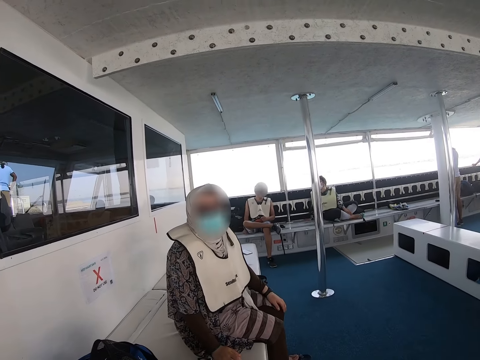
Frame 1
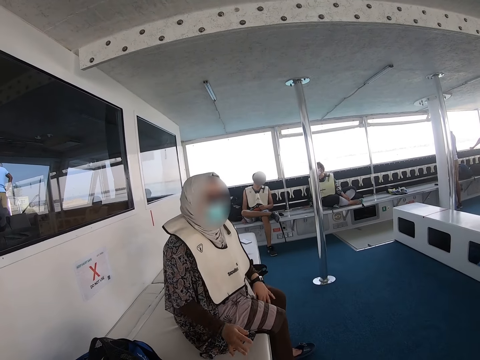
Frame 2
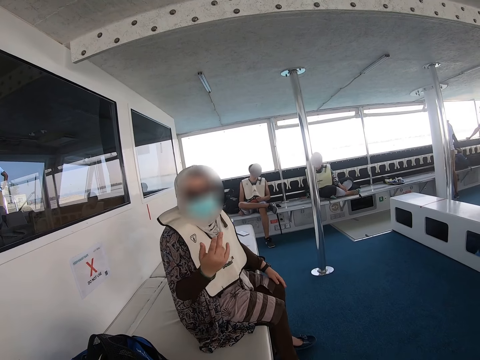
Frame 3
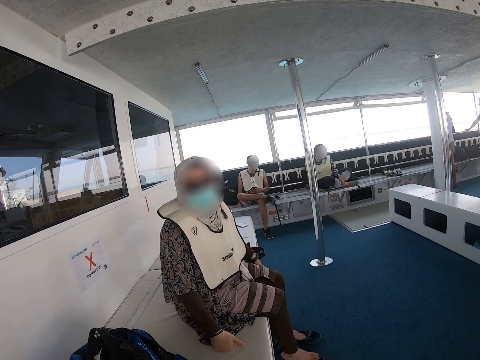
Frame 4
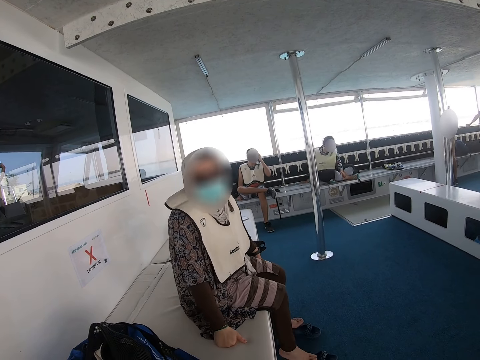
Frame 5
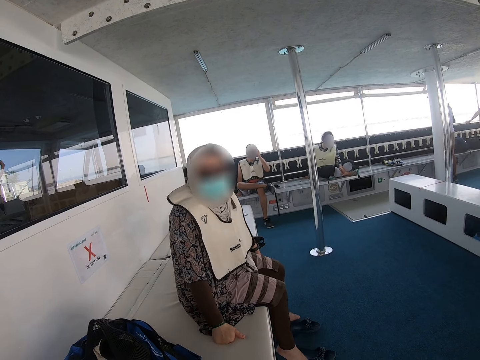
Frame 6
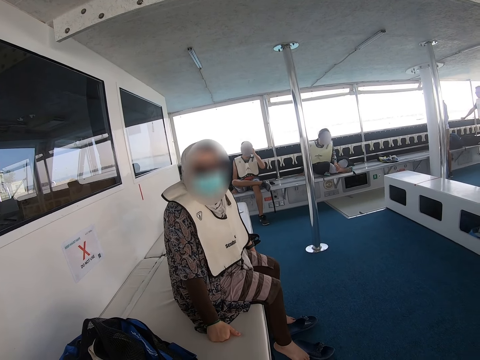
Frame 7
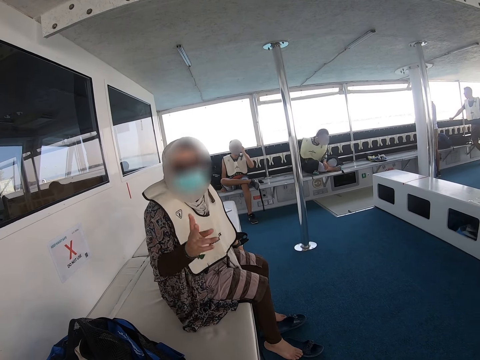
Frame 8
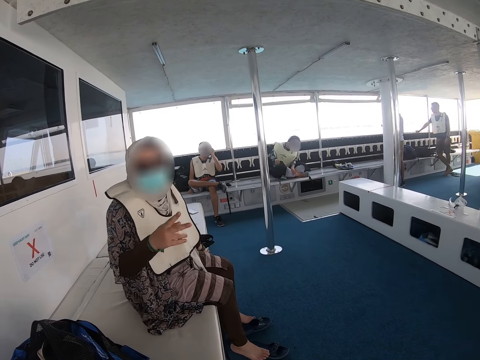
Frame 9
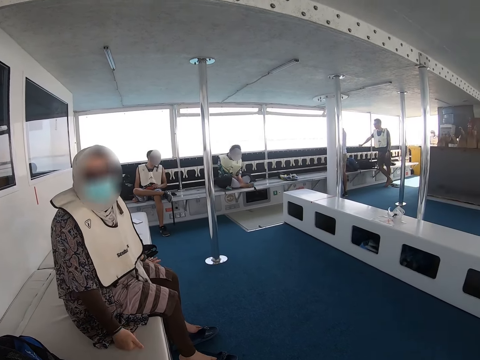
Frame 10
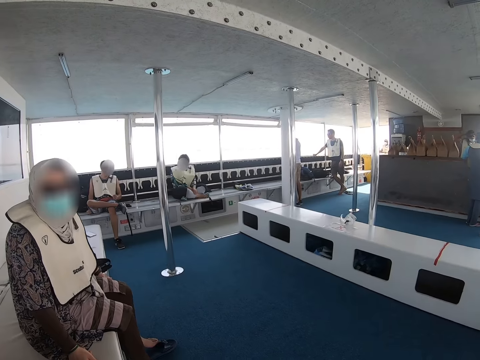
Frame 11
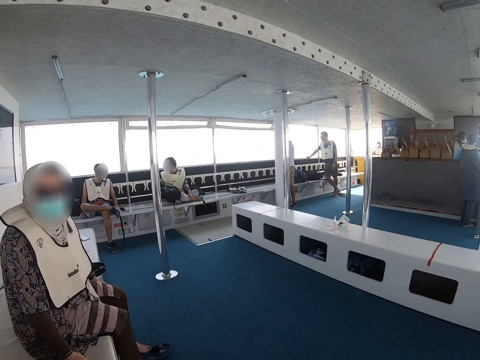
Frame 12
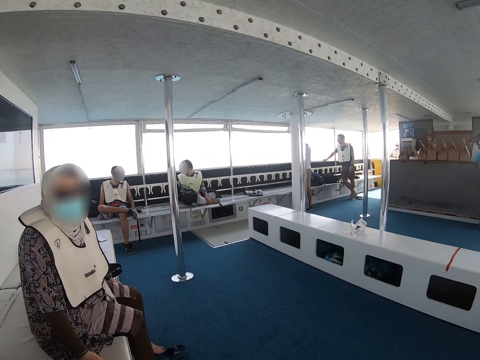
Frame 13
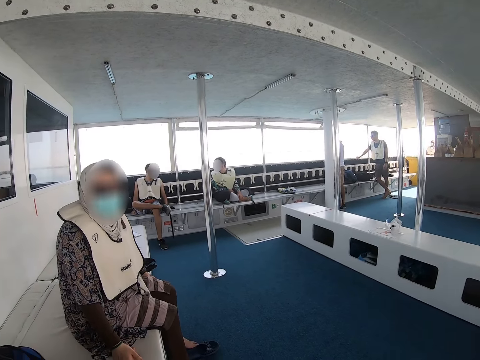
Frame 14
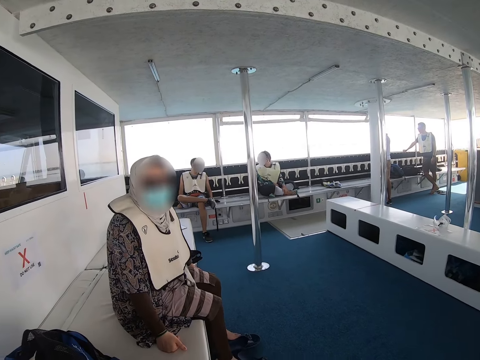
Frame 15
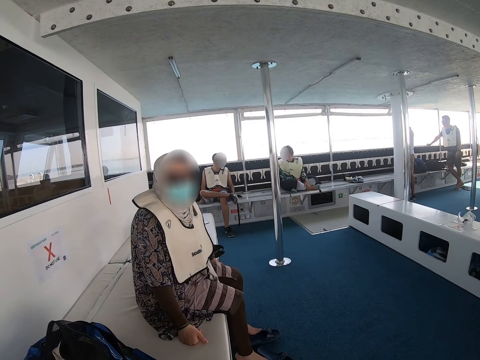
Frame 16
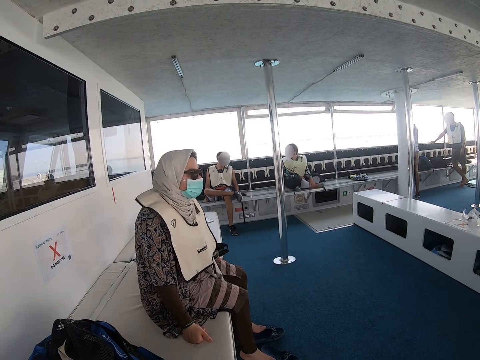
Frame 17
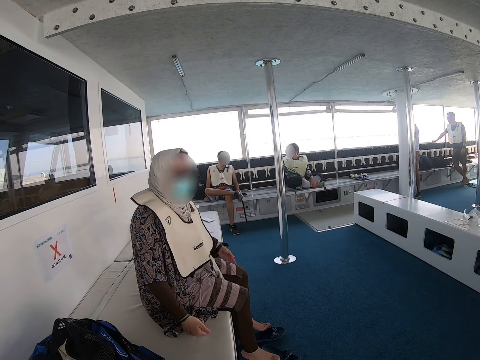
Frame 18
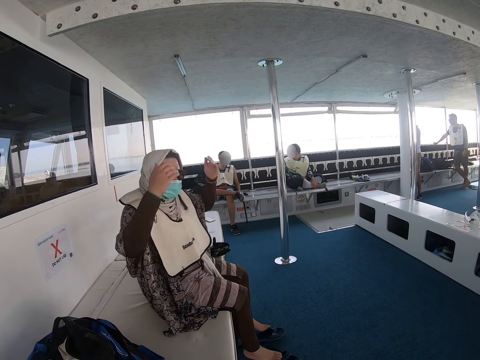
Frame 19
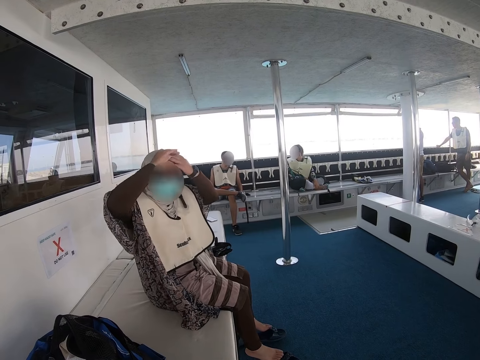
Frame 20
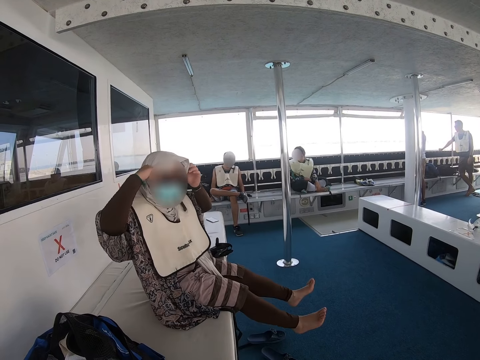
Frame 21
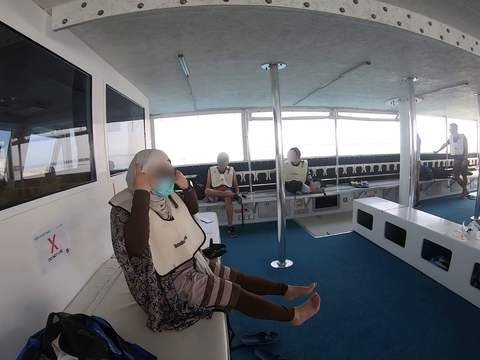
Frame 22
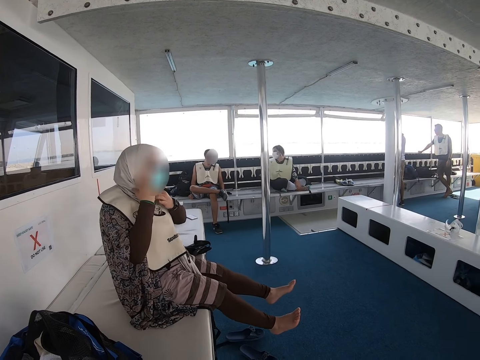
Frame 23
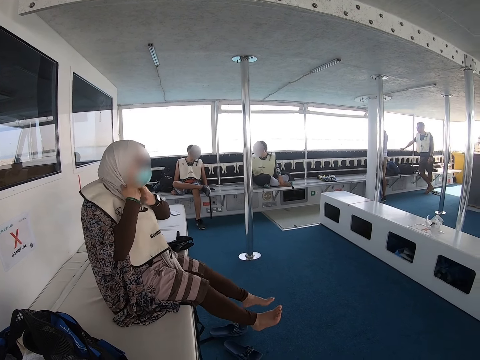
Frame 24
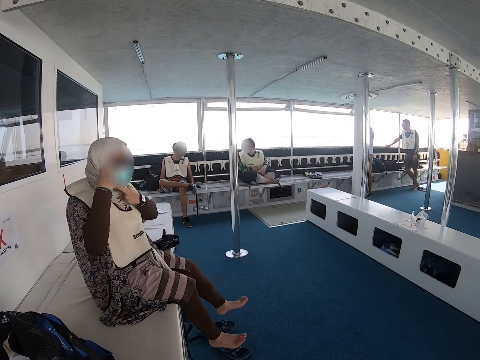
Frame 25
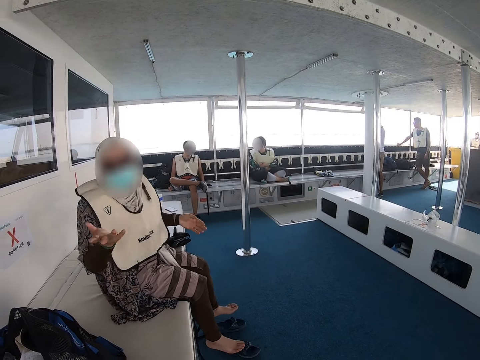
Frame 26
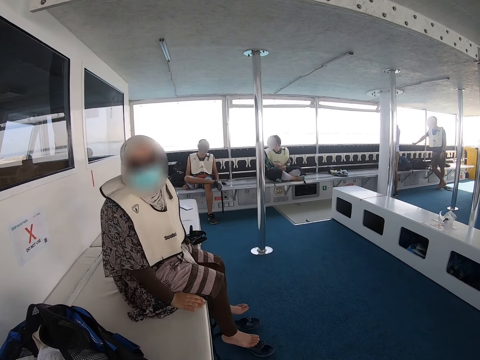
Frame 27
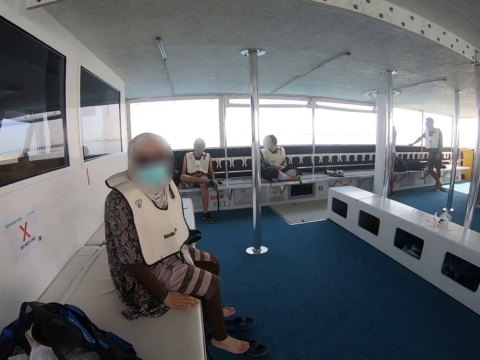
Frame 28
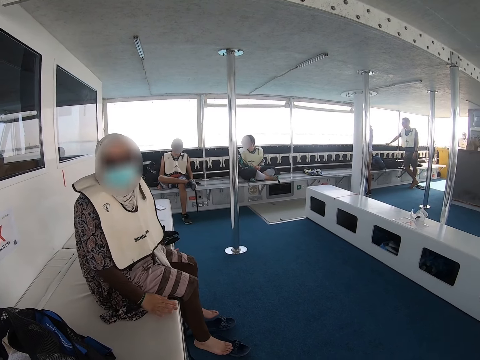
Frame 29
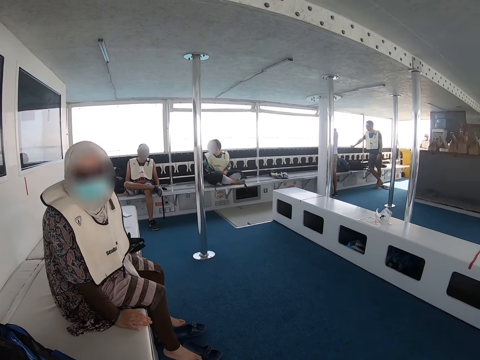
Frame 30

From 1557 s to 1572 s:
A lady explains something to the camera wearer.

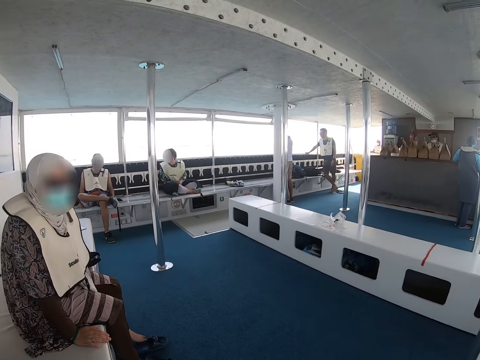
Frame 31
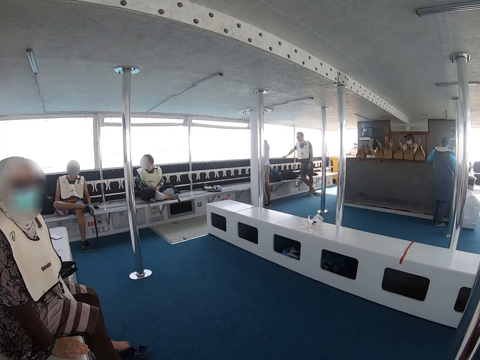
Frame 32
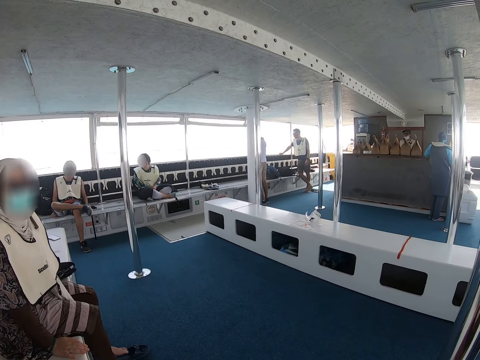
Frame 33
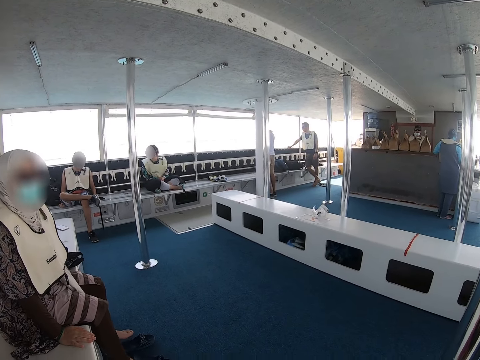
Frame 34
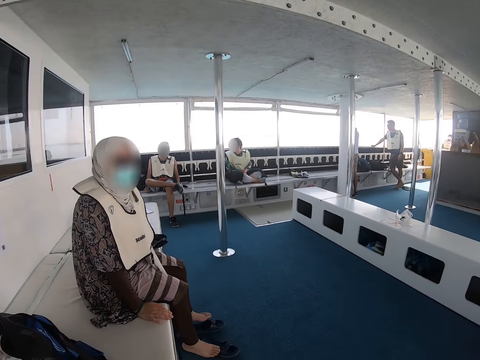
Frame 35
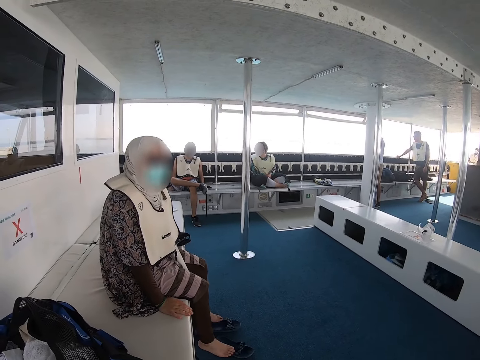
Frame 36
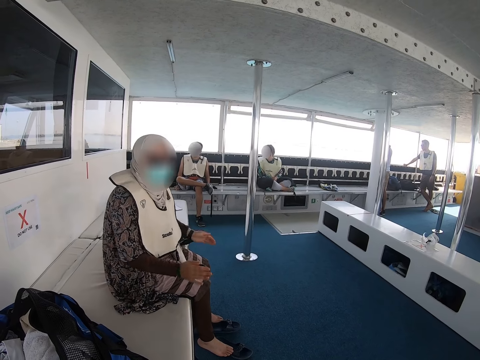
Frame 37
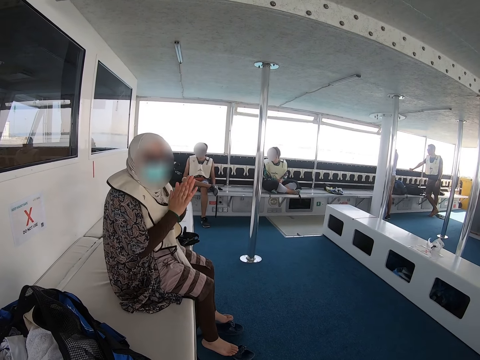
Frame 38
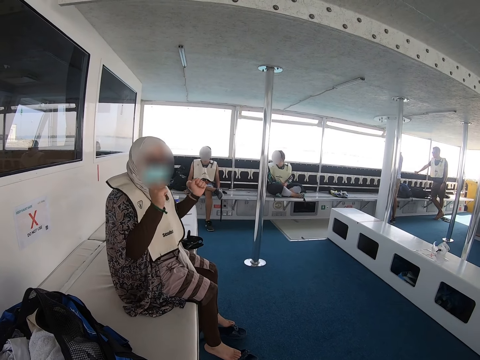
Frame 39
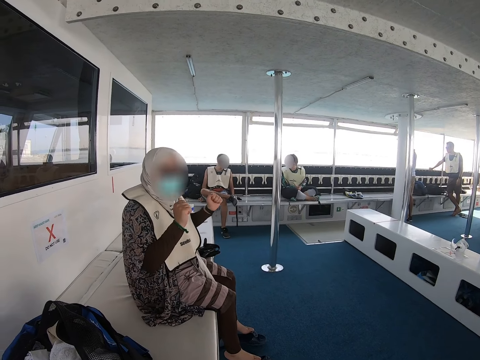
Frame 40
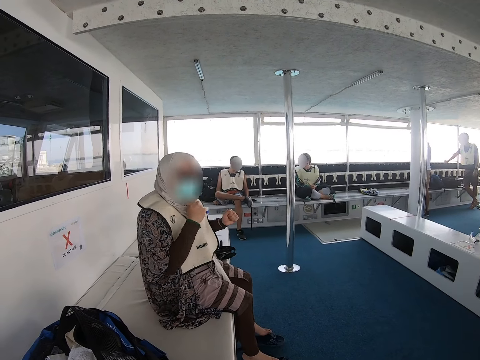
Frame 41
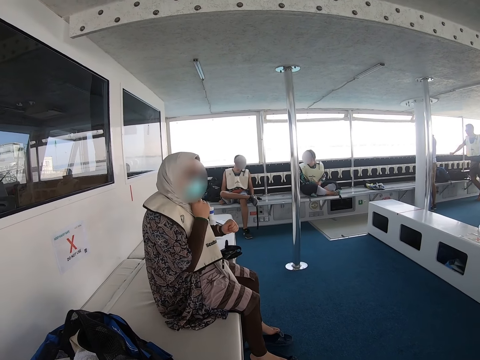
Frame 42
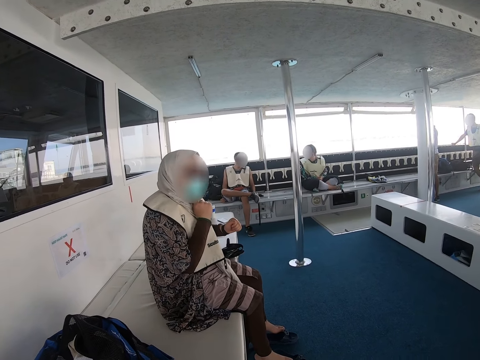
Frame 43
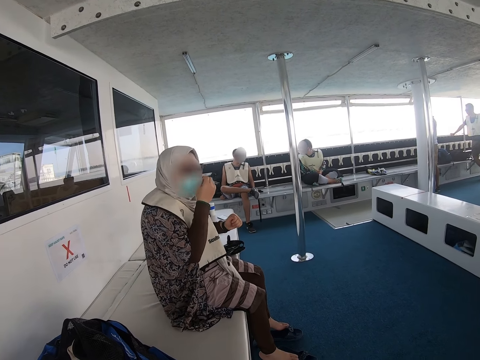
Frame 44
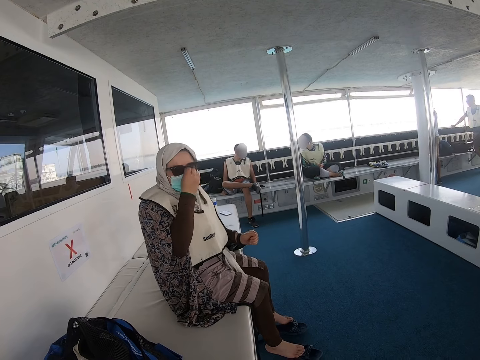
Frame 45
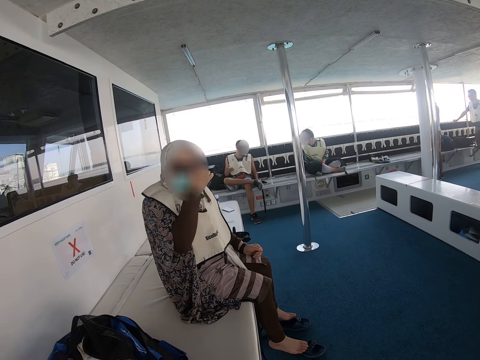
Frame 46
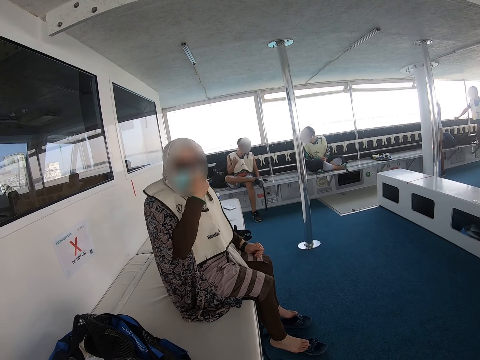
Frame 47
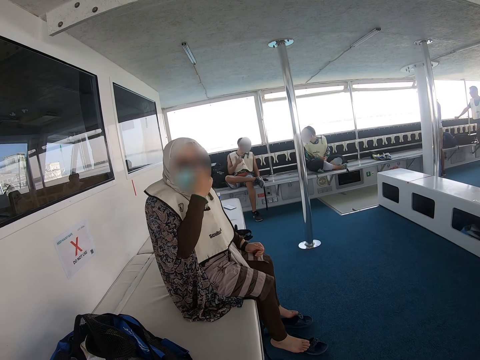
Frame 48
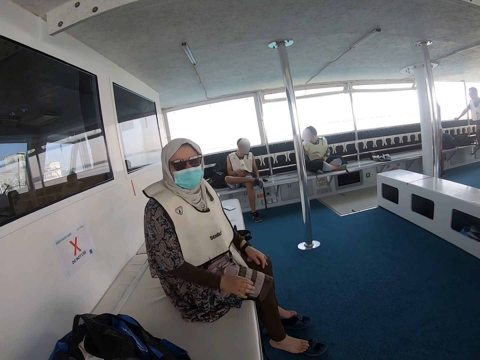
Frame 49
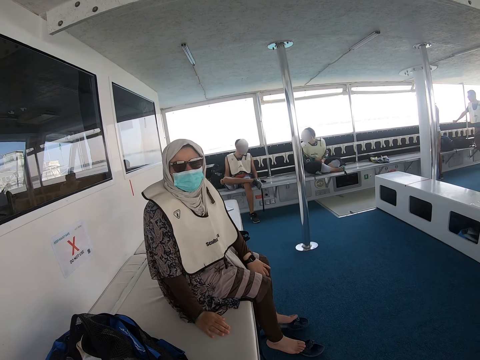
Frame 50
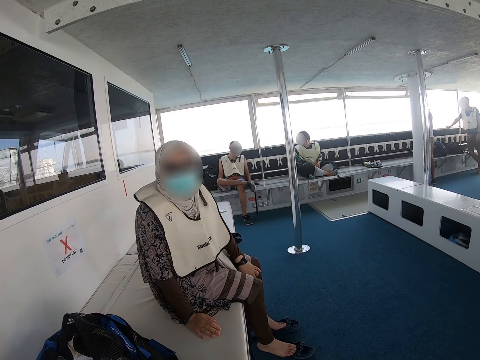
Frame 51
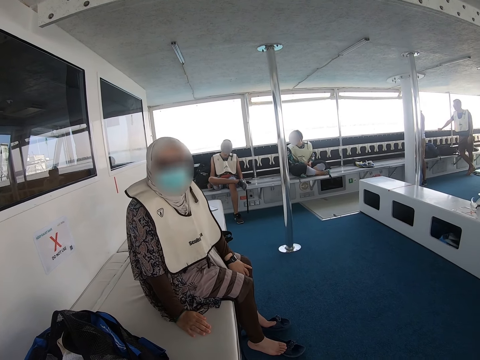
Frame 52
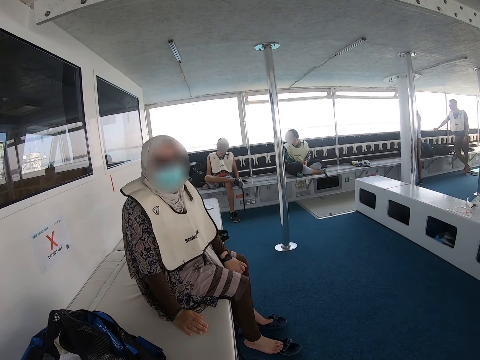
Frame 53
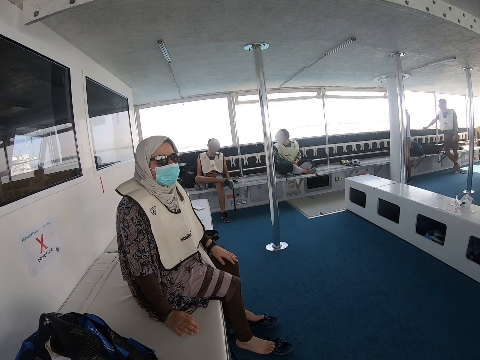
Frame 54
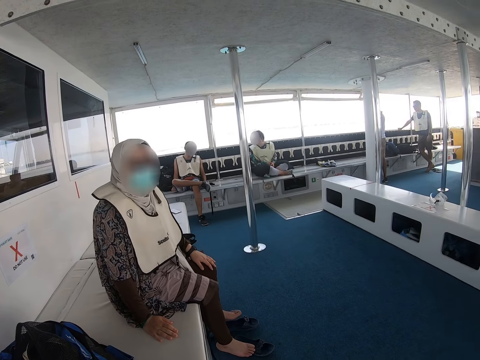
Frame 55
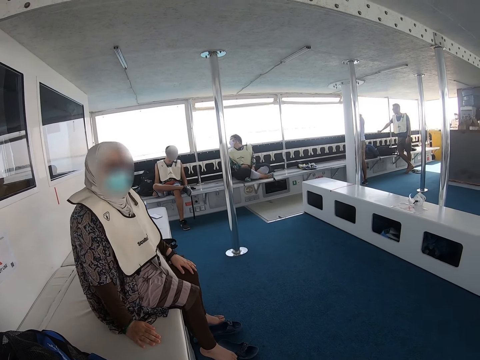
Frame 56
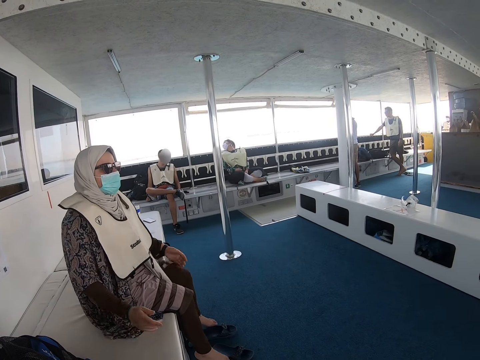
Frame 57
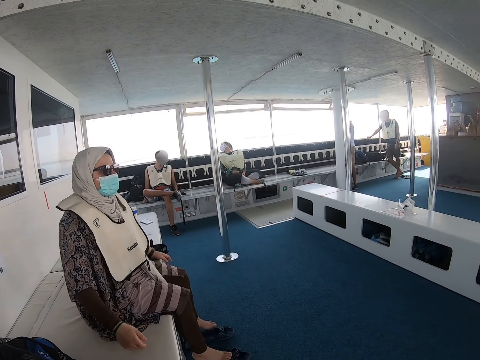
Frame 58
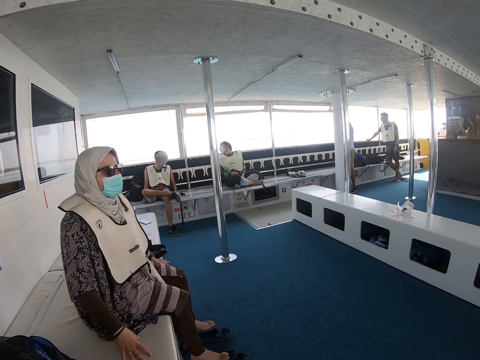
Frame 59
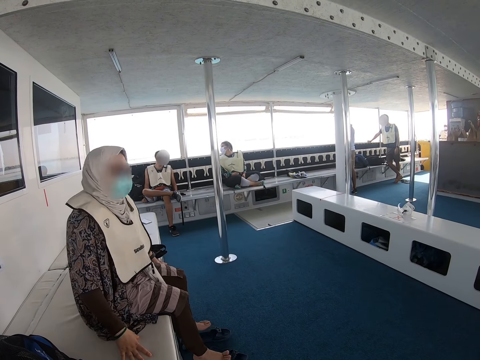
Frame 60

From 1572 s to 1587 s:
The lady claps her hands and adjusts her mask.
